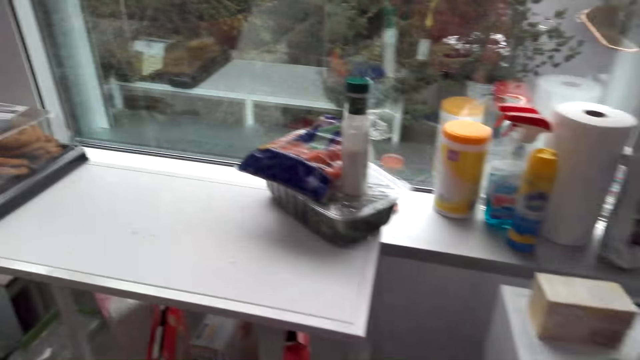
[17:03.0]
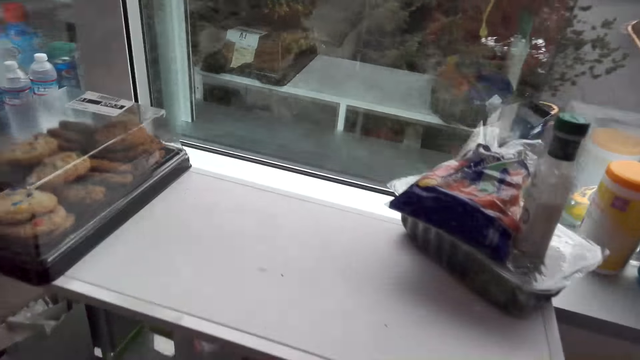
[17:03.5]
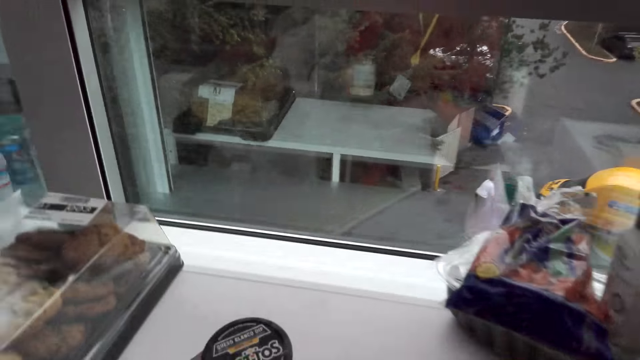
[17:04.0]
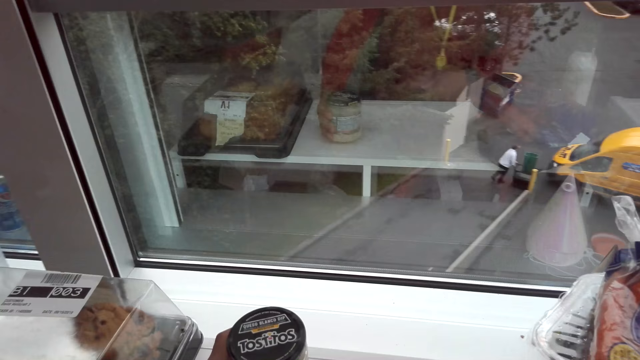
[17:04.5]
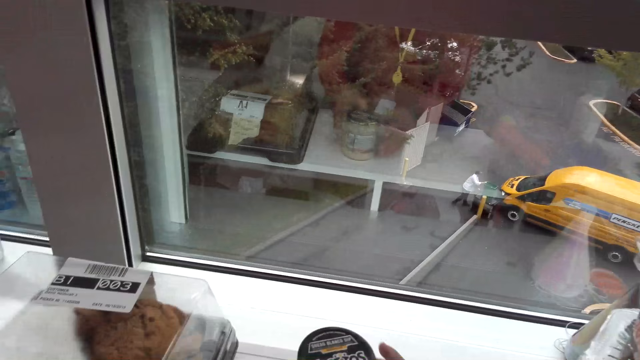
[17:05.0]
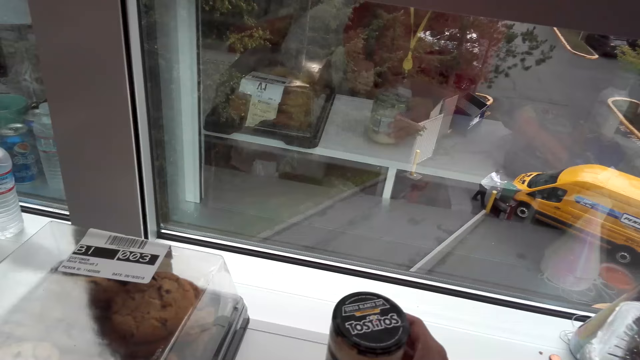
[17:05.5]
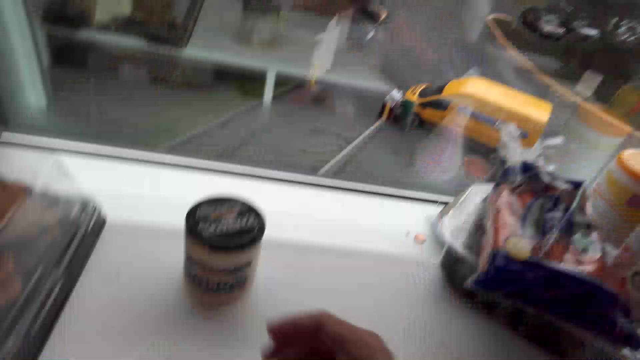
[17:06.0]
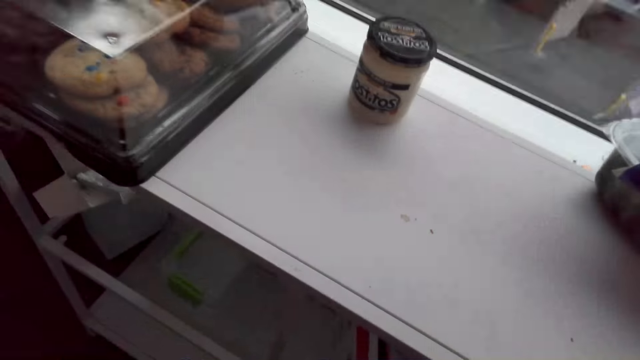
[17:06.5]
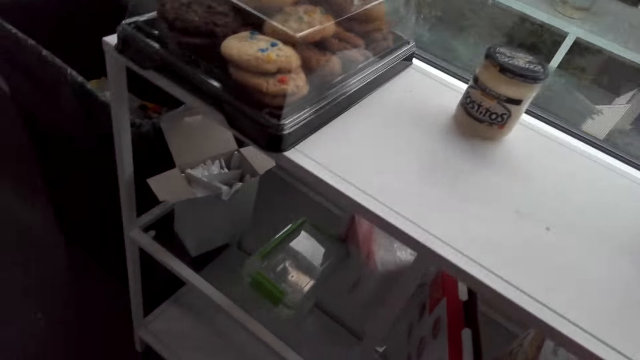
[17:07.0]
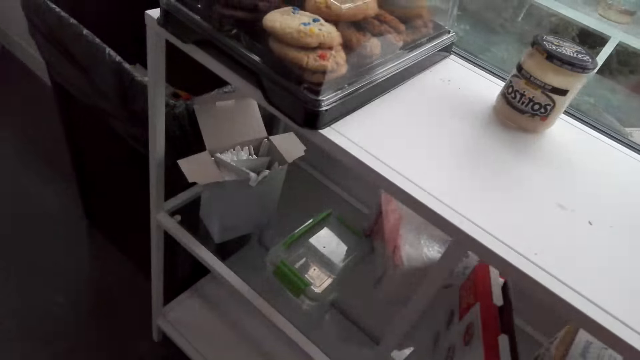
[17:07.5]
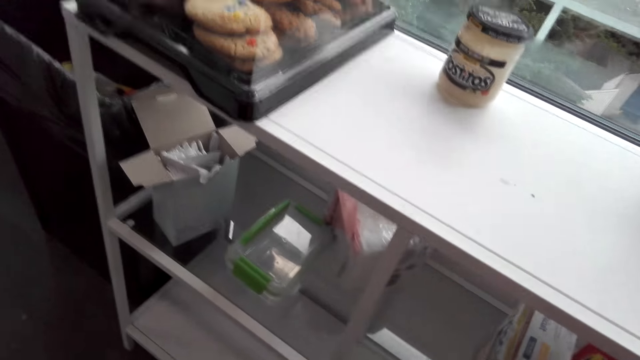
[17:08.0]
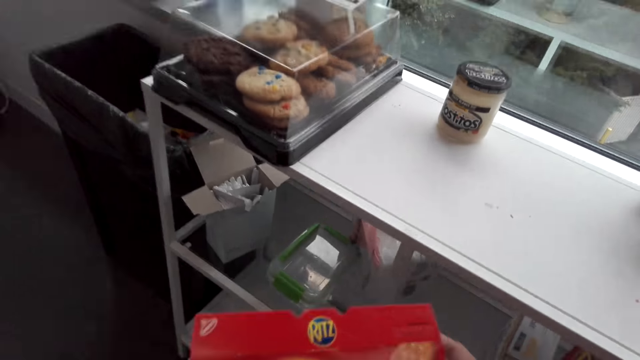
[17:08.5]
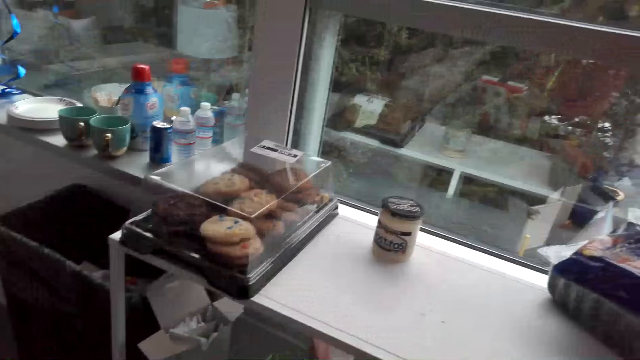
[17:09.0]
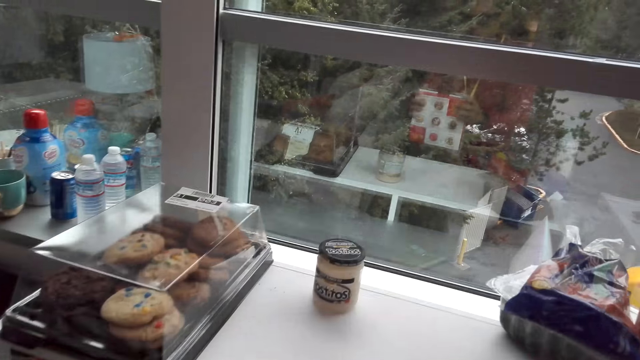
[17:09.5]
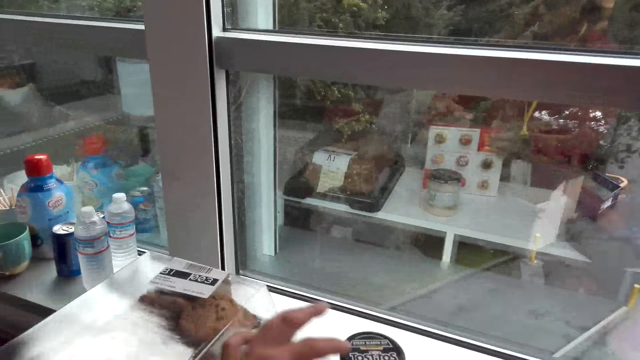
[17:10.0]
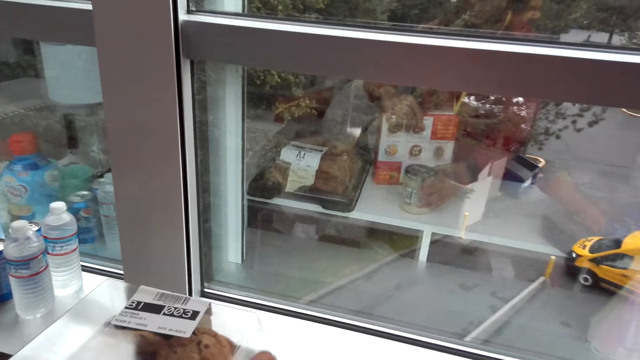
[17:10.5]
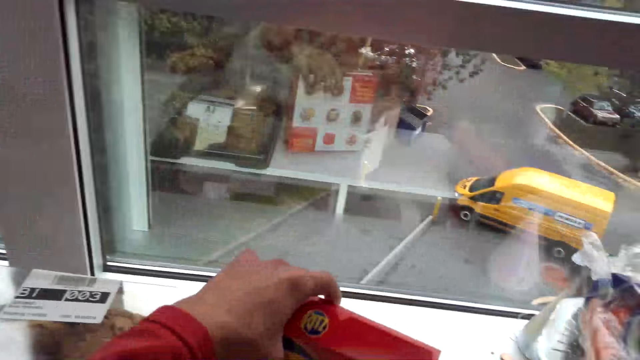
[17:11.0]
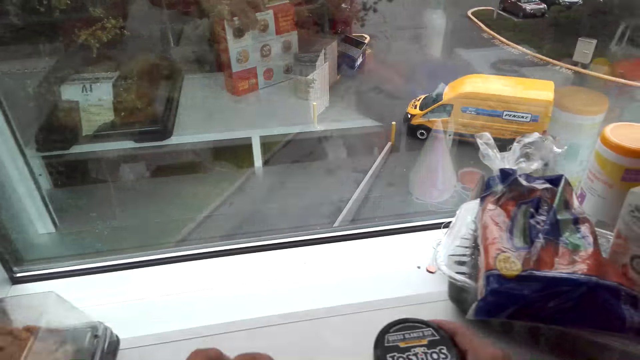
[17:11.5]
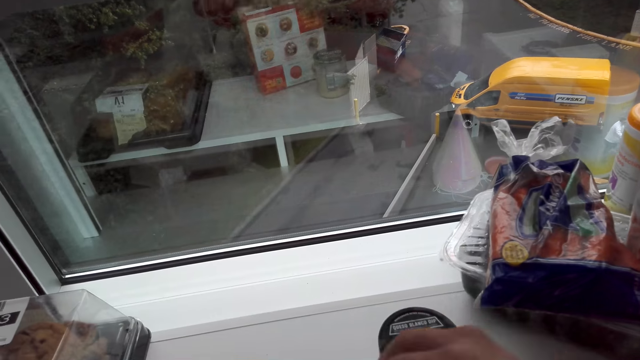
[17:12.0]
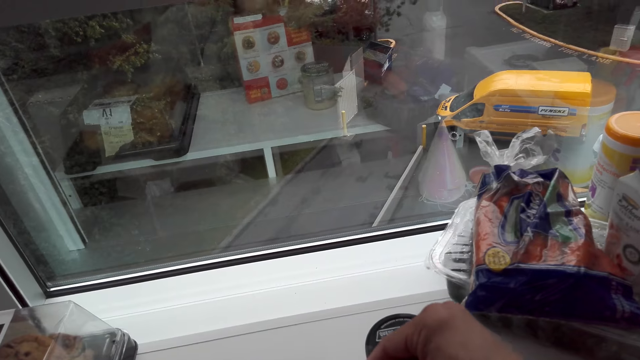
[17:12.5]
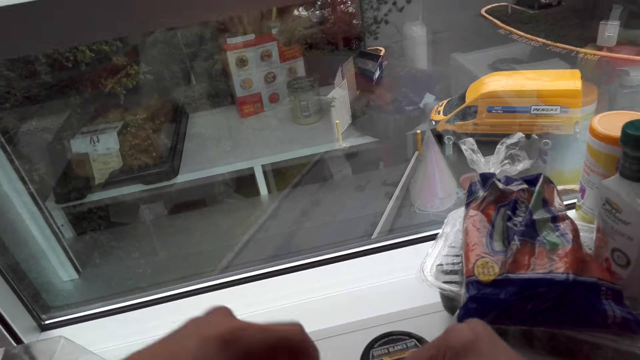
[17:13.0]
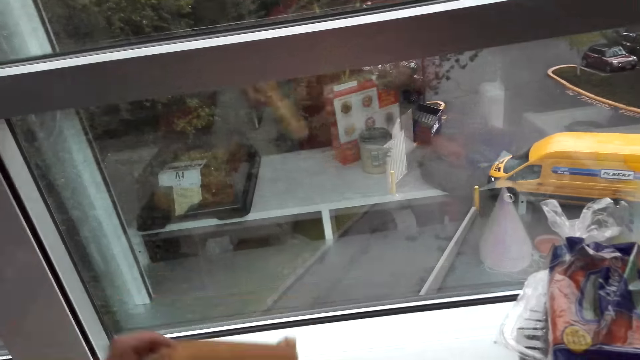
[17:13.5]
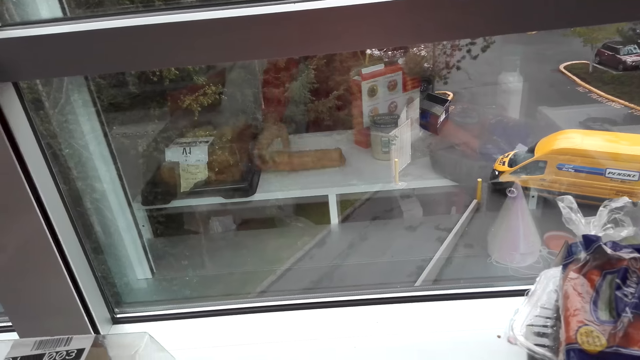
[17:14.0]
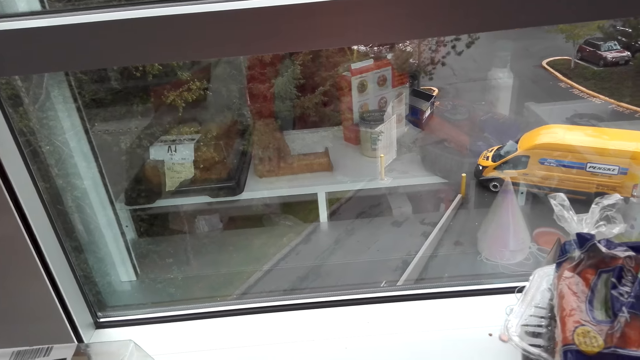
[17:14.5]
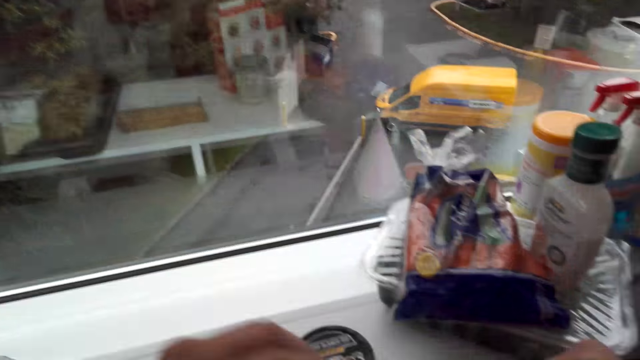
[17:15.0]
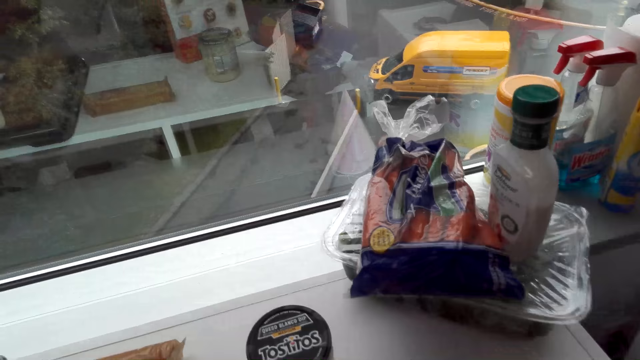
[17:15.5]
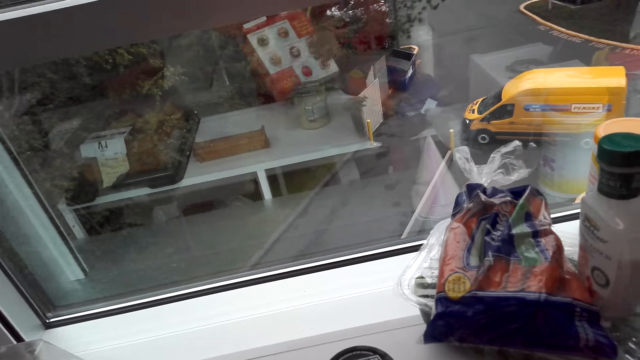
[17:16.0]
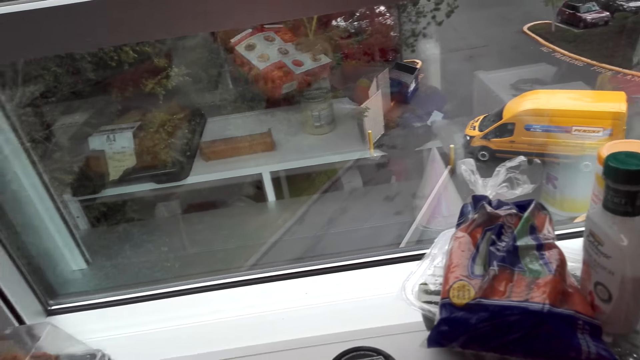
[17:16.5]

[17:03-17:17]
The camera wearer closes a fridge door. They walk around the room. They place a can on the stand. They look around the shelf. They pick a box from the shelf. They place the box on the stand. They pick biscuits from the box. They place the biscuits on the stand.

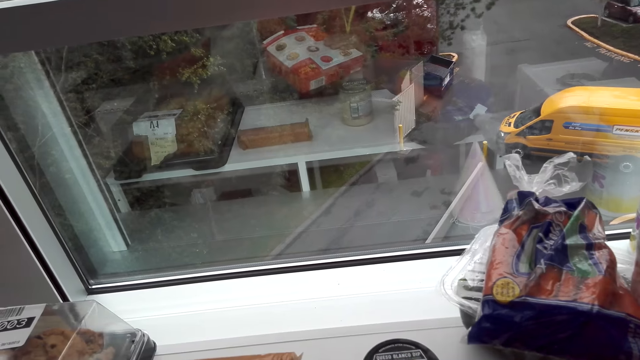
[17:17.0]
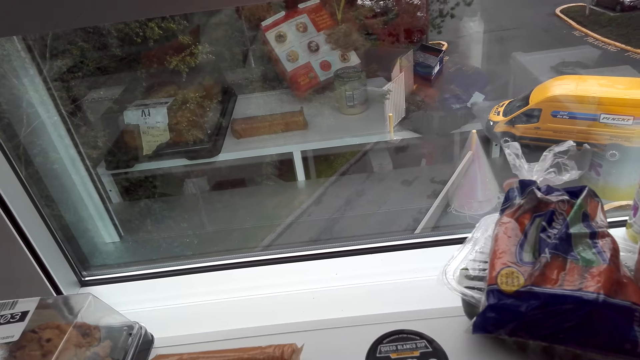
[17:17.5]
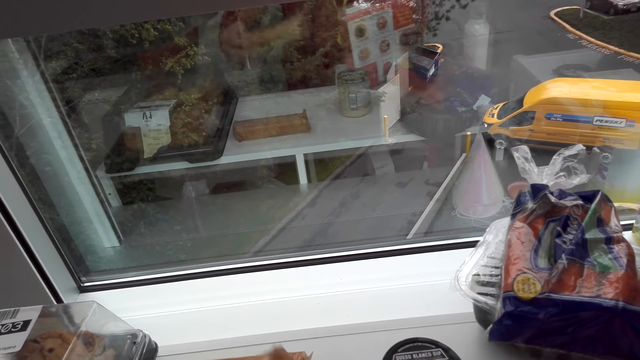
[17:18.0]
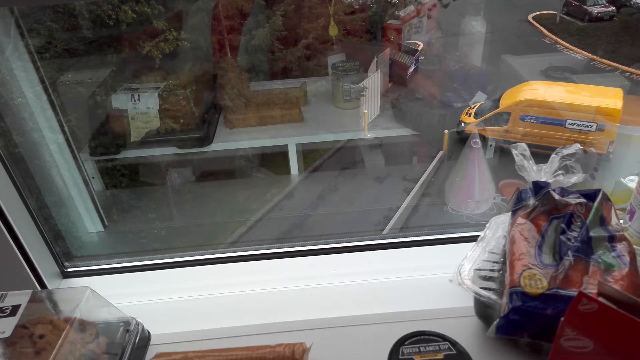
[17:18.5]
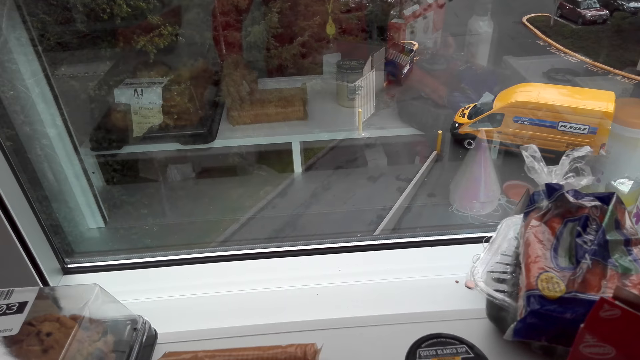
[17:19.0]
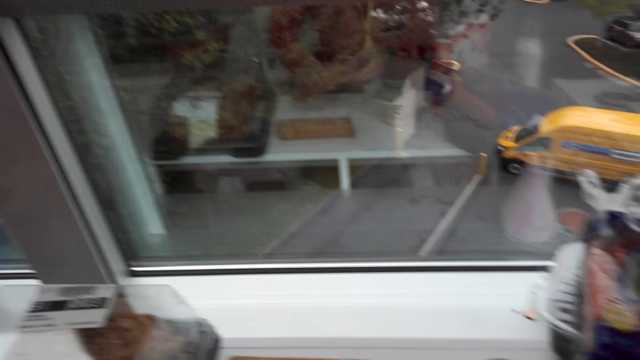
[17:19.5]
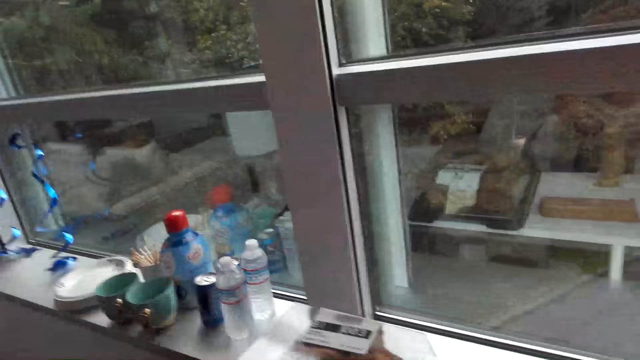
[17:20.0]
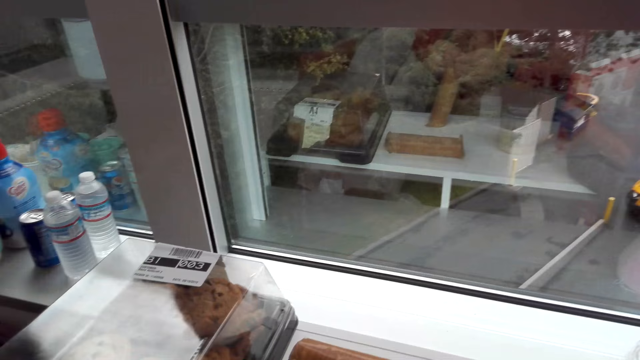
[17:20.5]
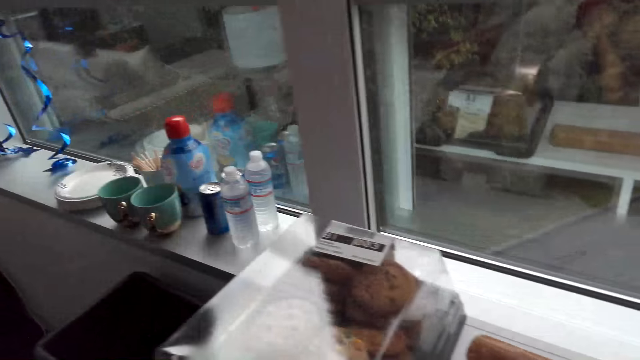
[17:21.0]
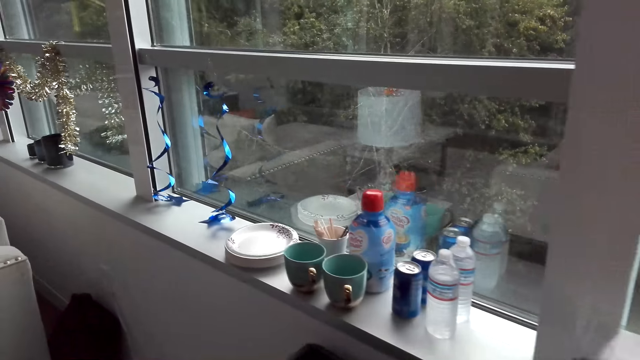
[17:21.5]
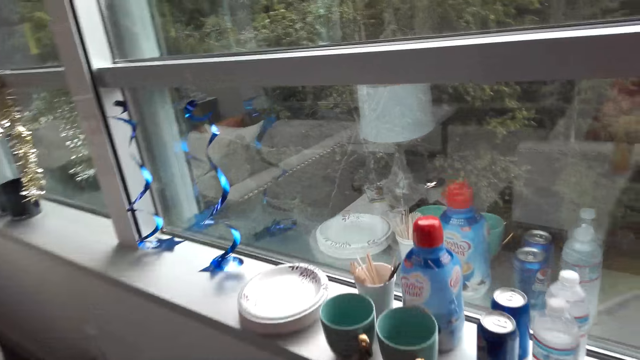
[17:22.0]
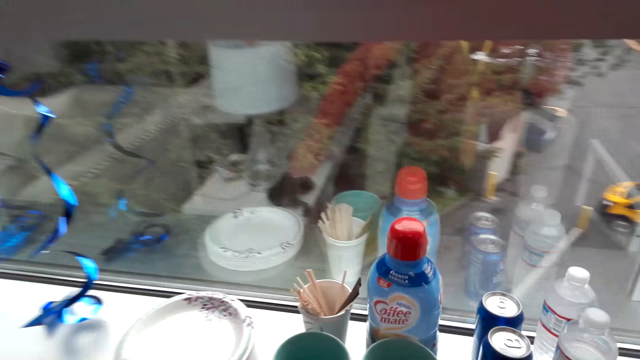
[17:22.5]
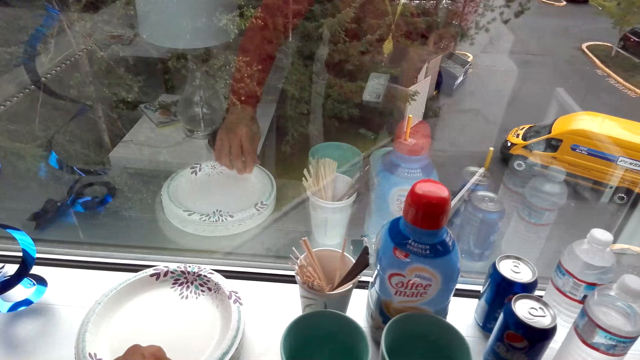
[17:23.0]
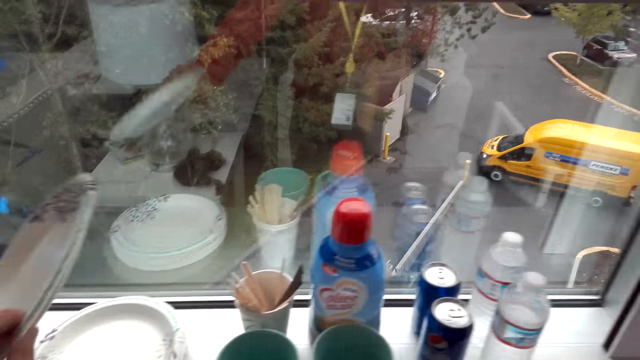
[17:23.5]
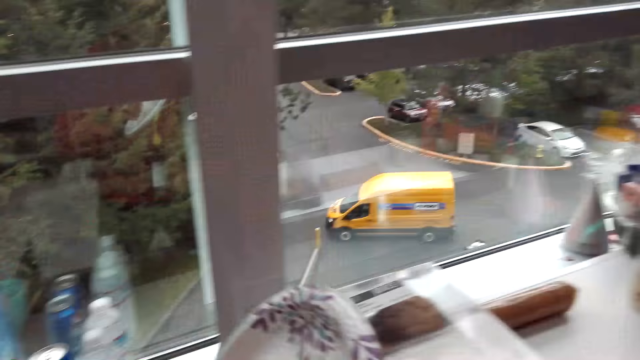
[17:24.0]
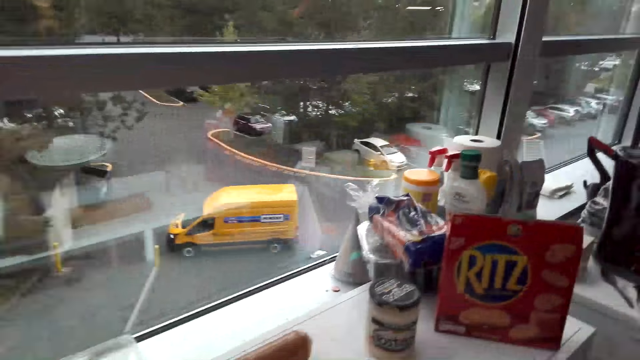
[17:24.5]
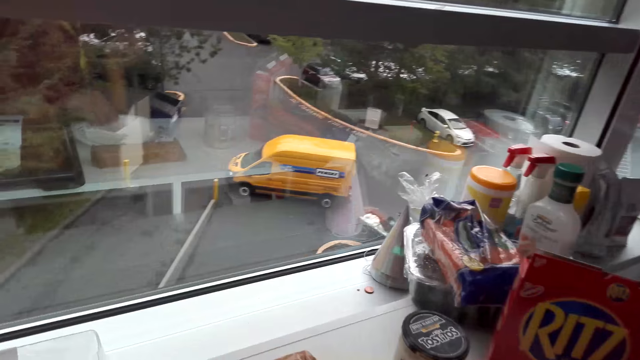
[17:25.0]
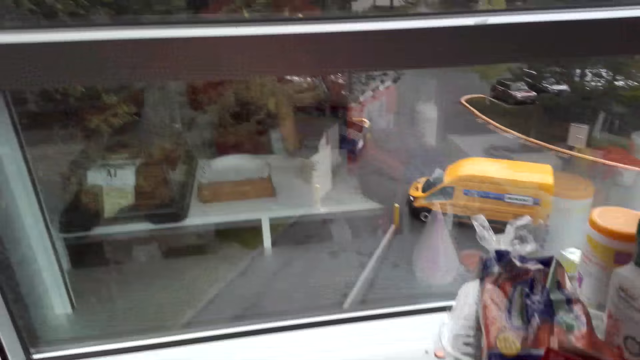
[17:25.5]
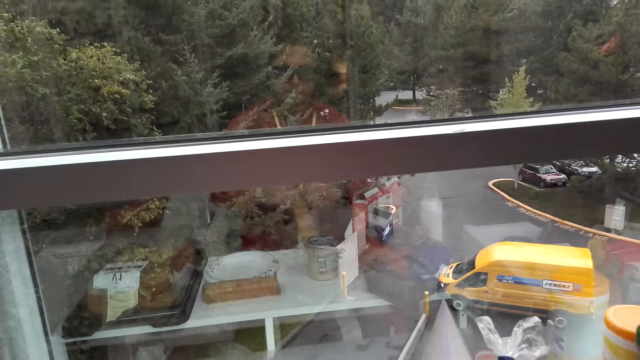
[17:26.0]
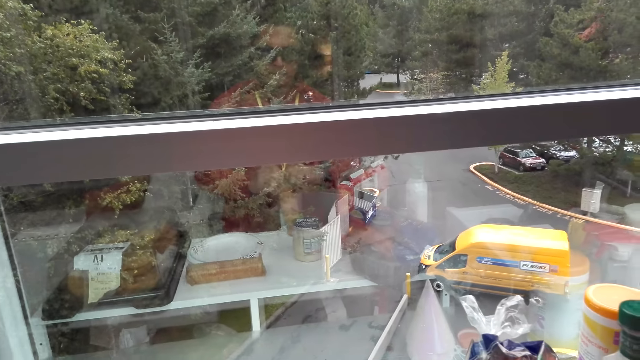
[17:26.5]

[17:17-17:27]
The camera wearer picks biscuits from the box. They place the biscuits on the stand. They turn around the room and walk around the room. They pick a plate from the window. They walk around the room.
